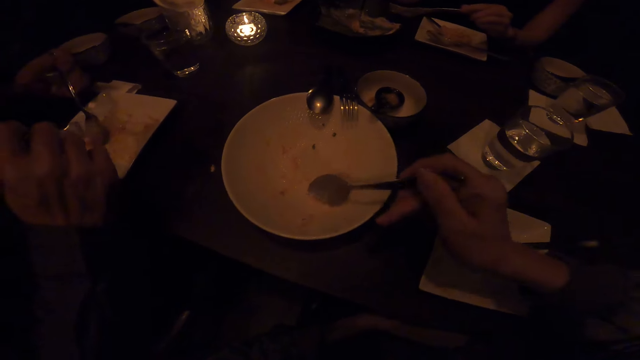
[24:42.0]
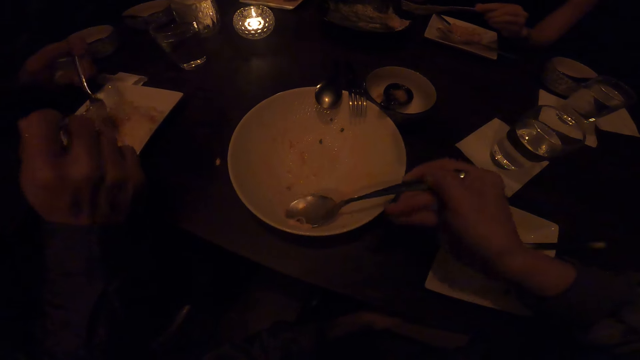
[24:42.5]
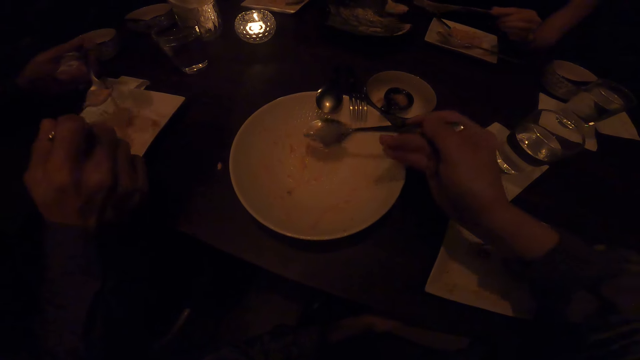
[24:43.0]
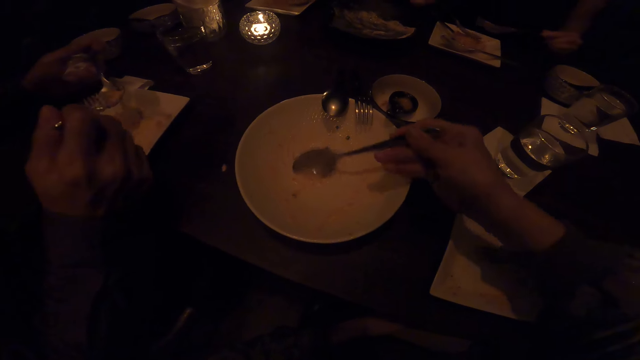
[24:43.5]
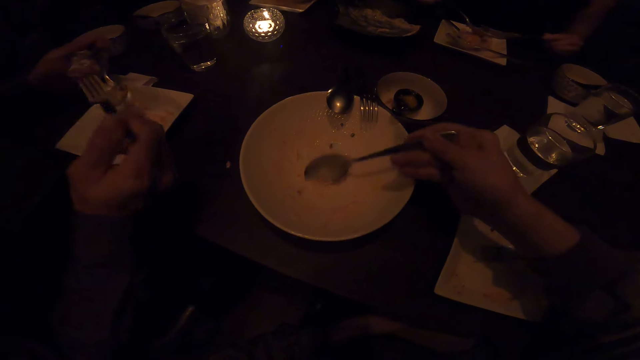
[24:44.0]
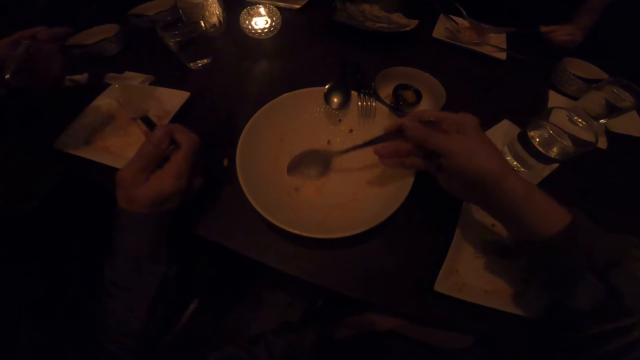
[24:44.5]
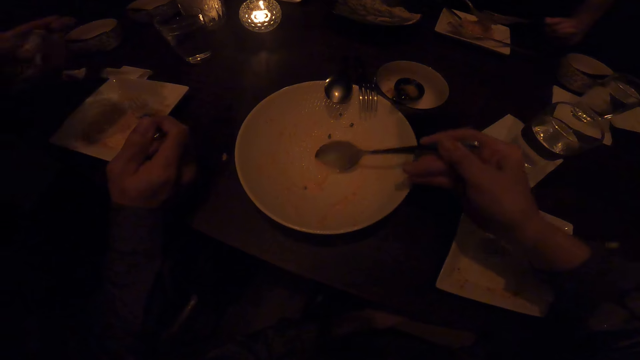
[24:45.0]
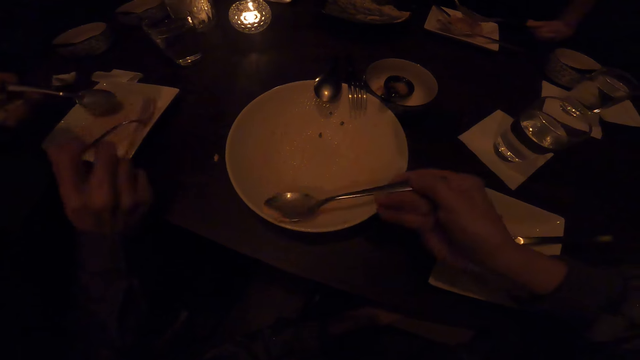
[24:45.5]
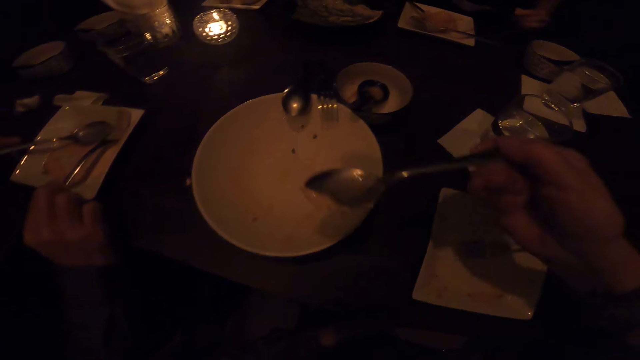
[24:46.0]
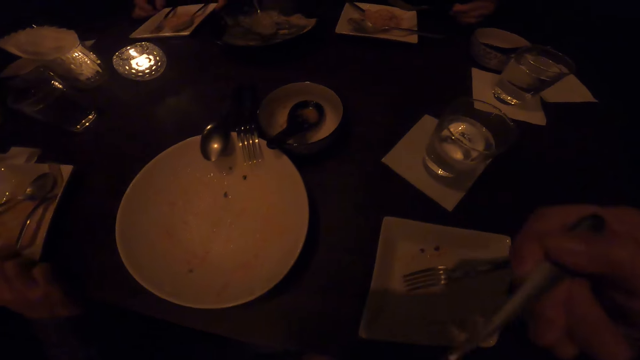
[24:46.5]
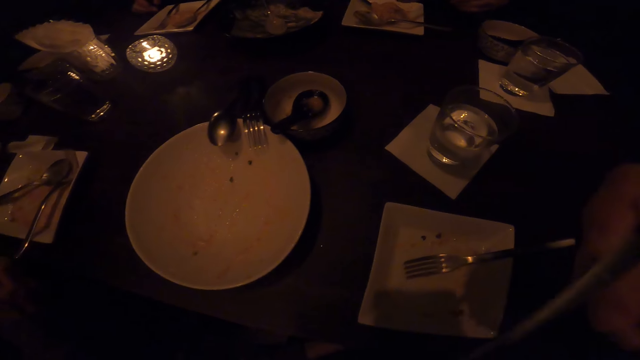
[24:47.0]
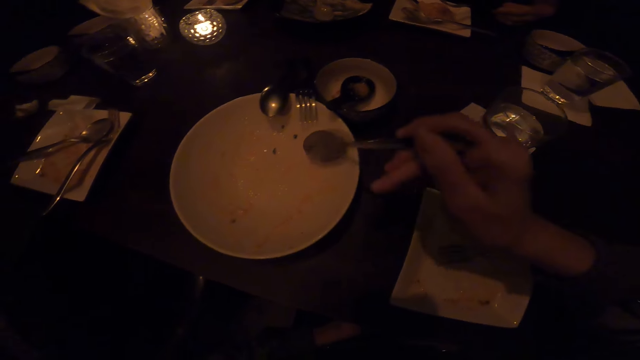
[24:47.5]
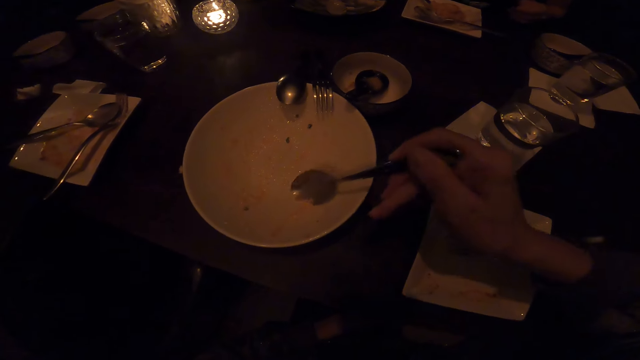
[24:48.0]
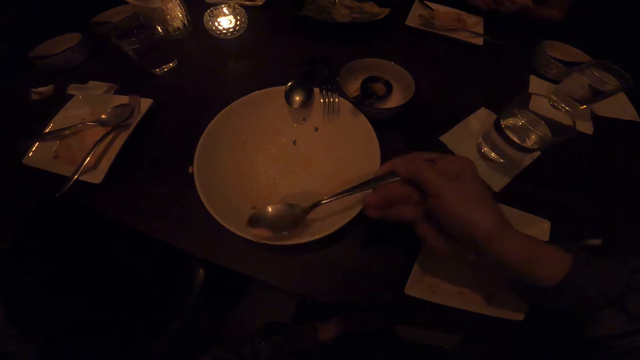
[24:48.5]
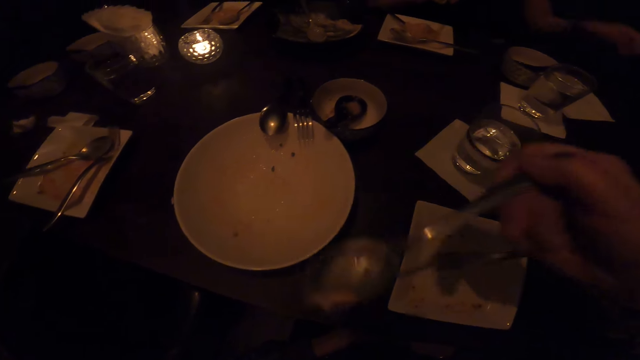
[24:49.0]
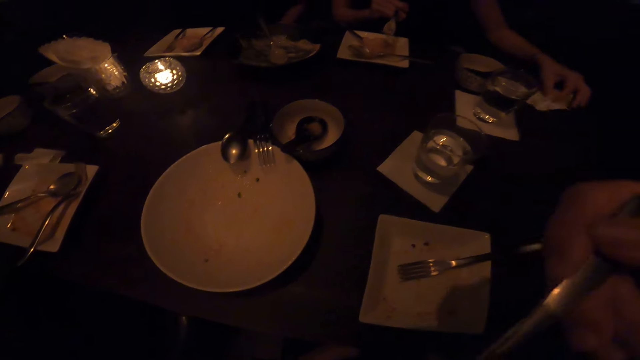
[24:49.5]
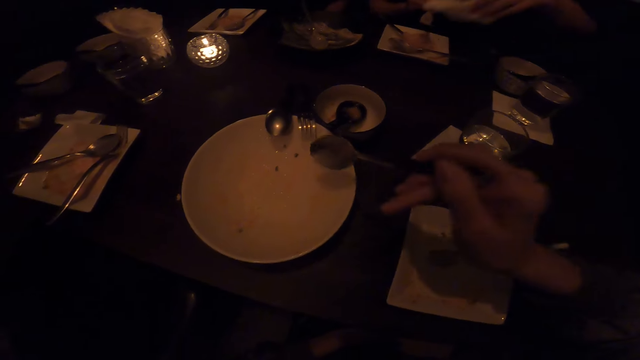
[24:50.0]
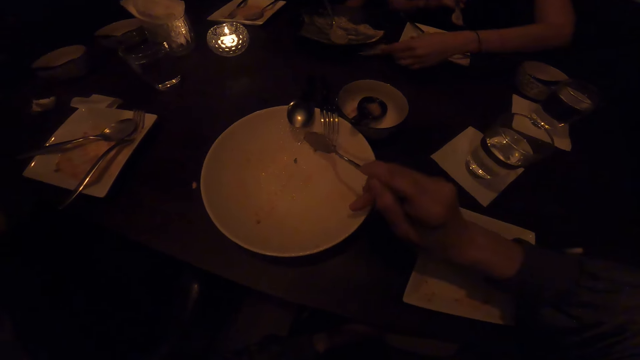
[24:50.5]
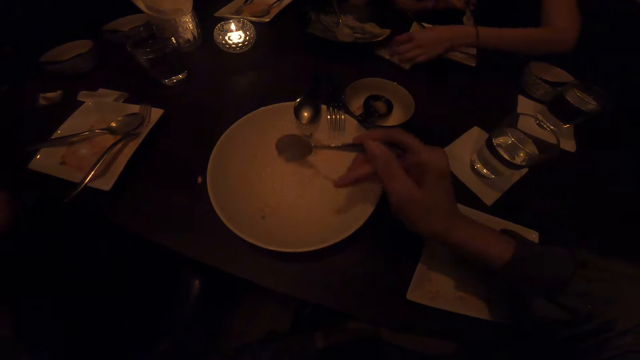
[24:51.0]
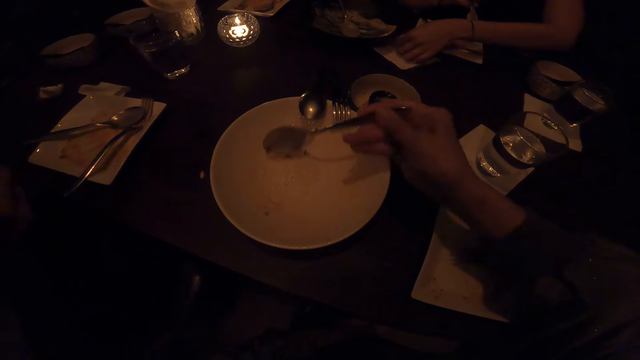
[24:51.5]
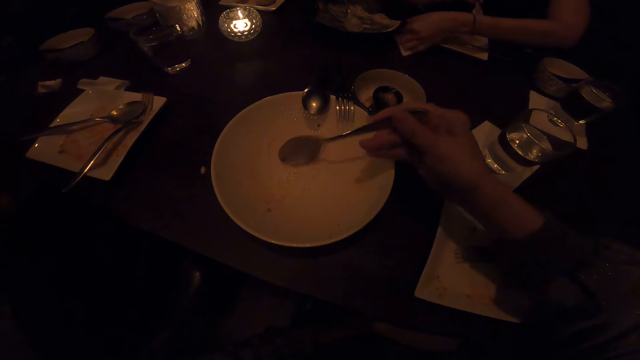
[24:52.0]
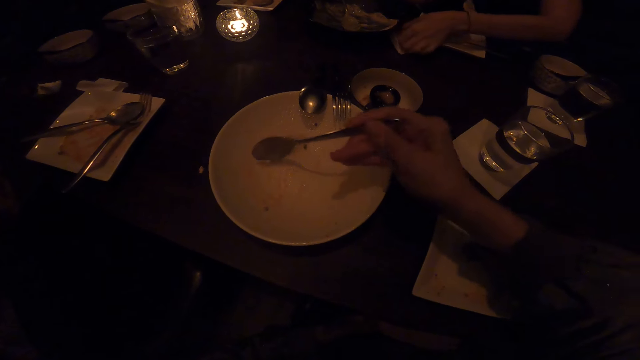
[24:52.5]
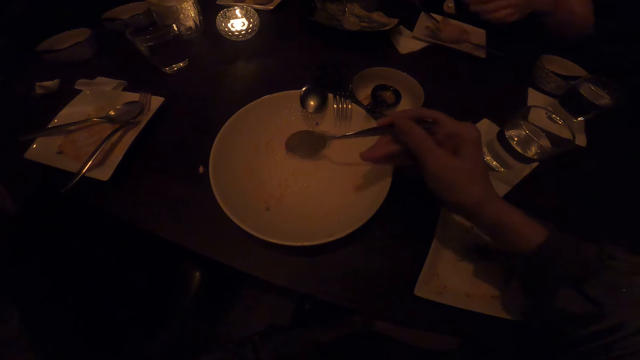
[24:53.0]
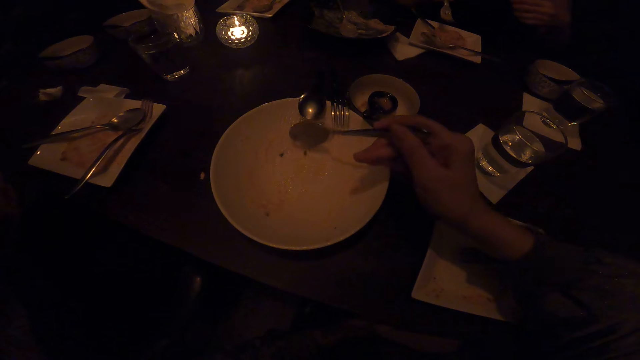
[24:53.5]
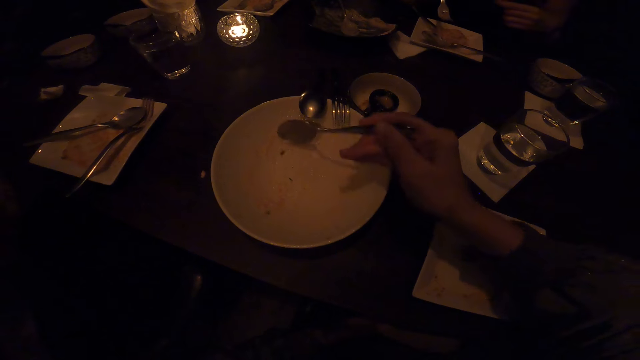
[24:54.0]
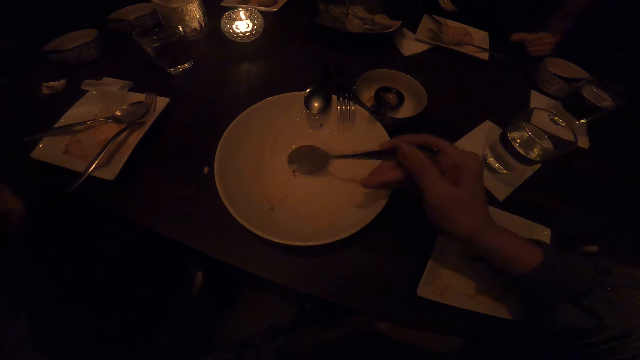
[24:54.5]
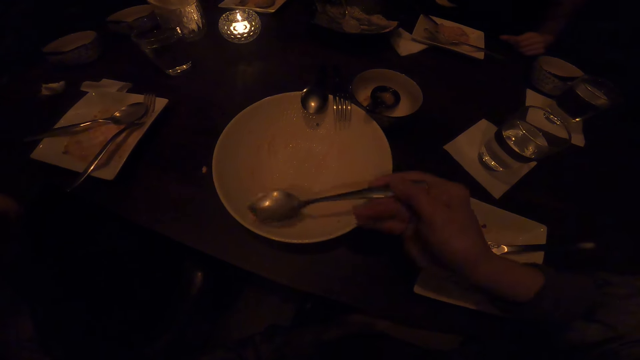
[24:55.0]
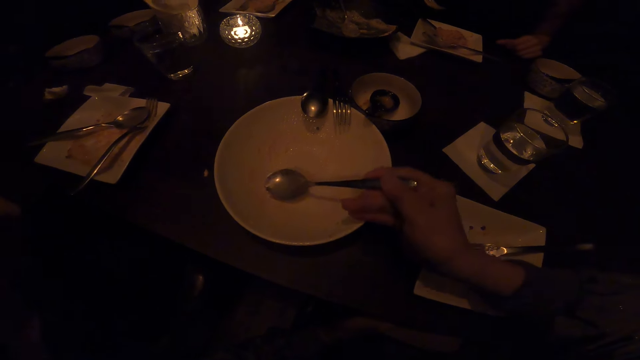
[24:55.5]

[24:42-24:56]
A man eats food. The camera wearer takes food using a fork from a person's plate. They put the food in the mouth using a spoon. The man drops the spoon in the plate. The camera wearer takes food using a fork from the person's plate. They put the food in the mouth using a spoon. A lady picks a serviette. The camera wearer takes food using a fork from the person's plate. The lady drops the serviette on the table. The camera wearer interacts with the friends.

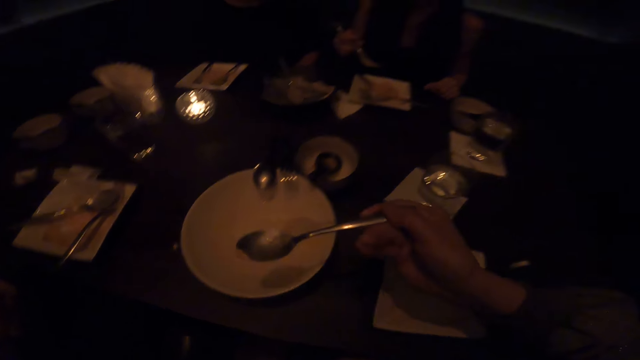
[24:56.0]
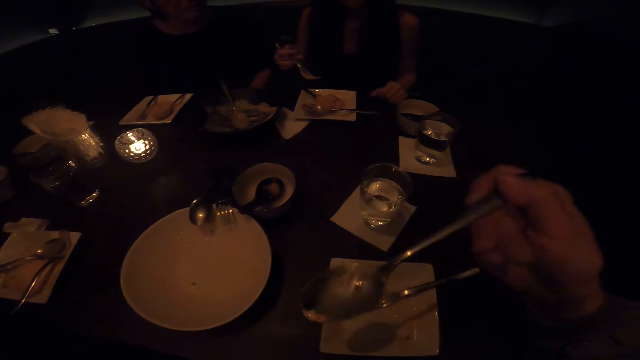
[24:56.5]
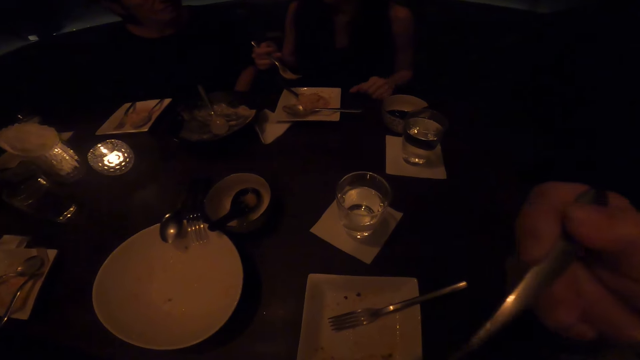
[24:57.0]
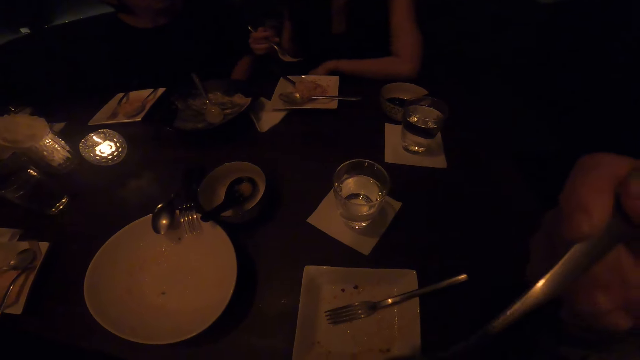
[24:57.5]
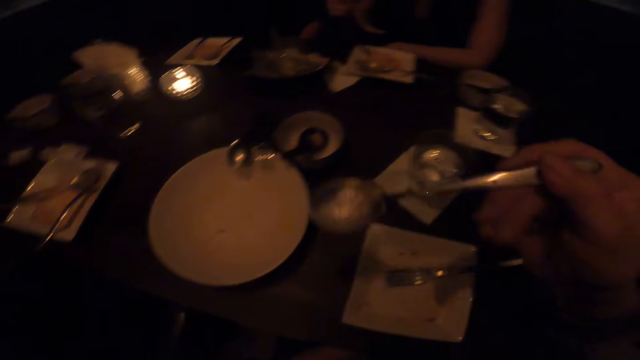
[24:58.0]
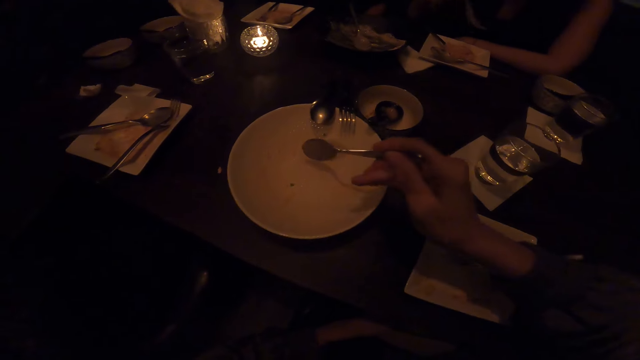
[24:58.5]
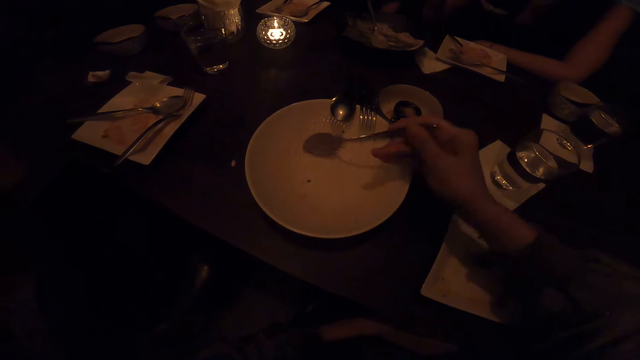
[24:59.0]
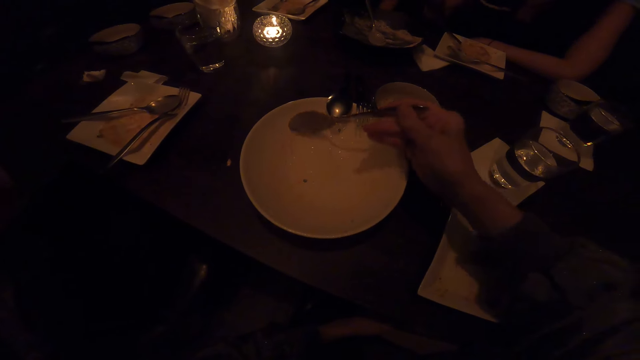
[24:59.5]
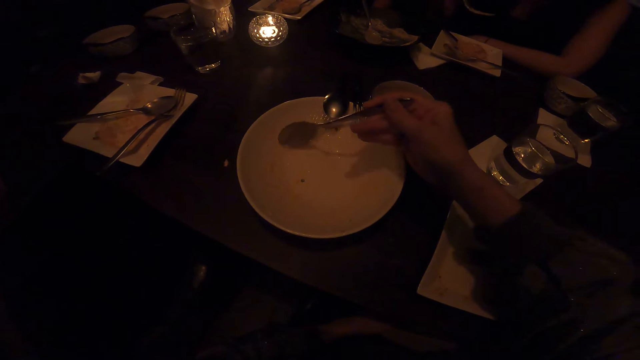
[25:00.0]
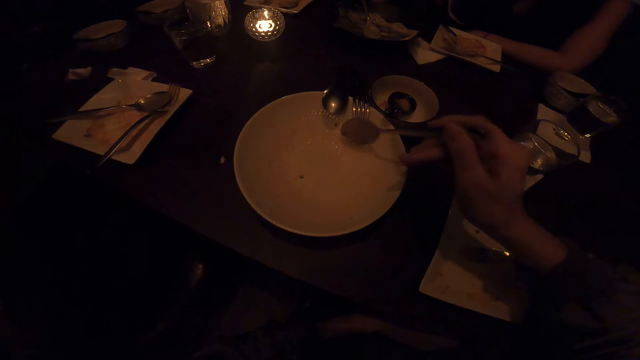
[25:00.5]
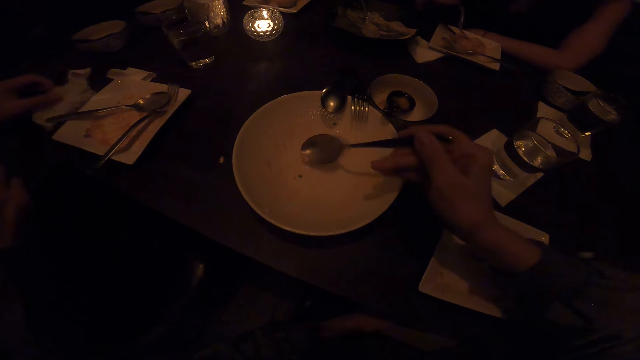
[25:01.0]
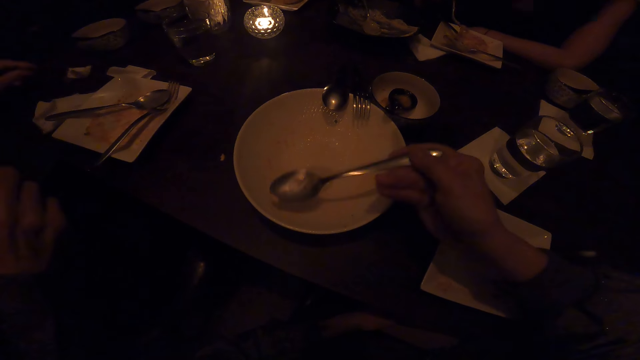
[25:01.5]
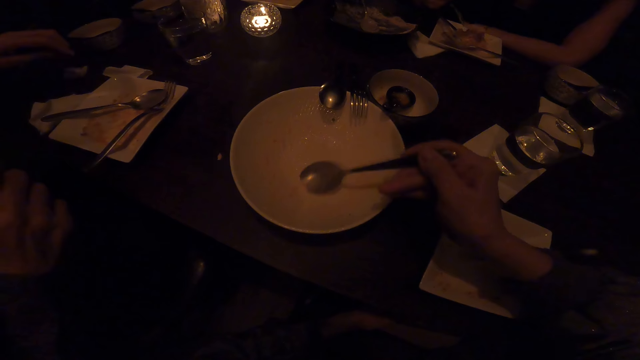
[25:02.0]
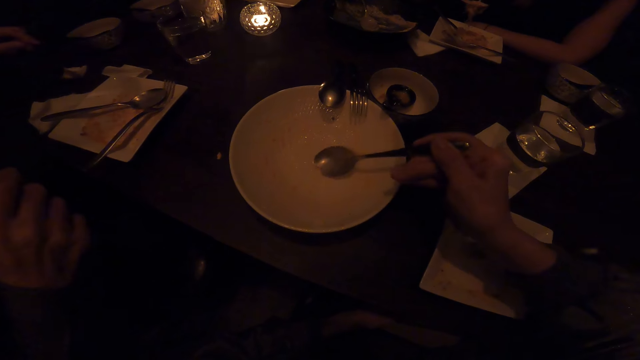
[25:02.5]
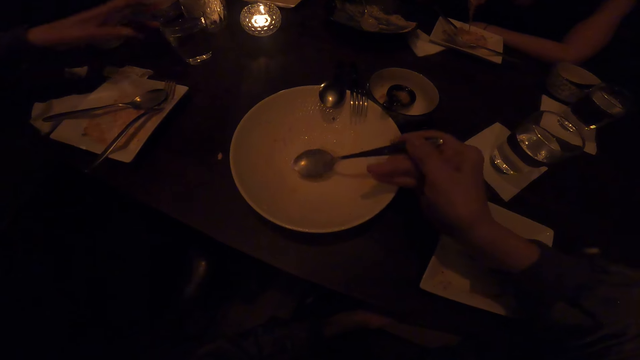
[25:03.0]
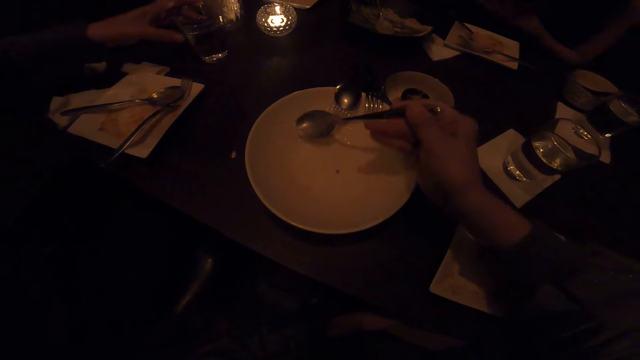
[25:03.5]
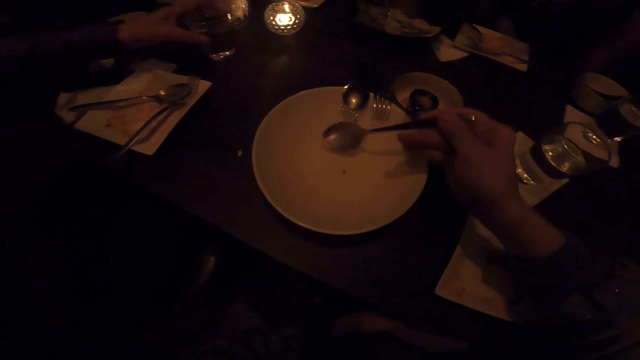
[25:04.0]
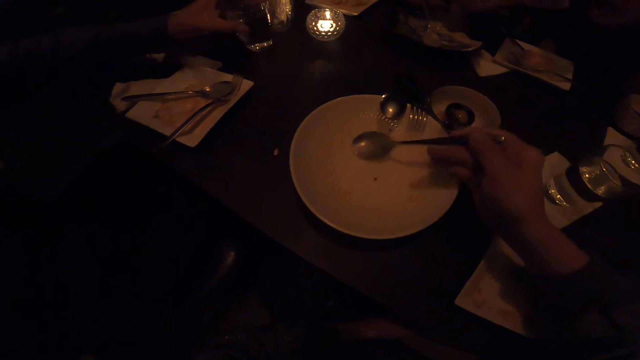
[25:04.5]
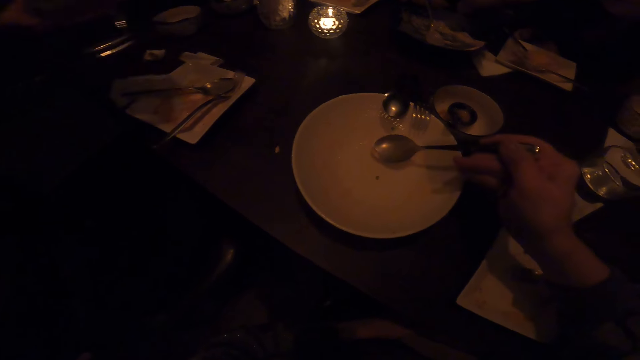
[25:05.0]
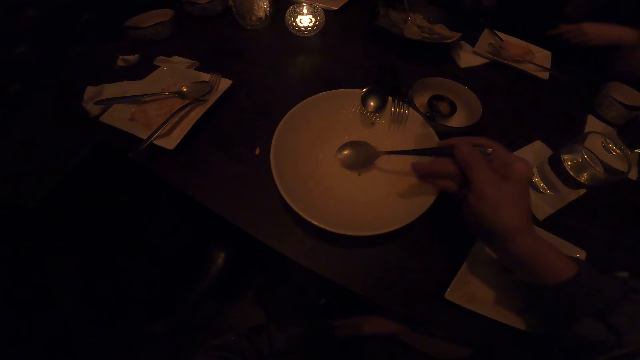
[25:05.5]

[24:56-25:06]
The camera wearer puts the food in the mouth using a spoon. They take food using a fork from a person's plate. A man drops the serviette on the table. The man picks the glass of water.
